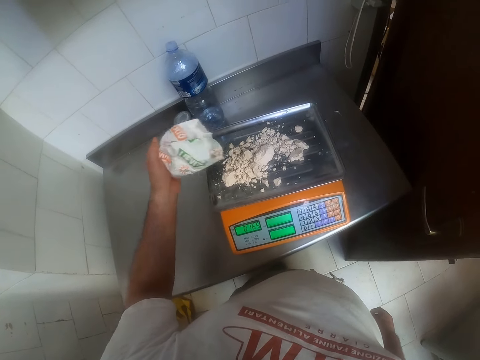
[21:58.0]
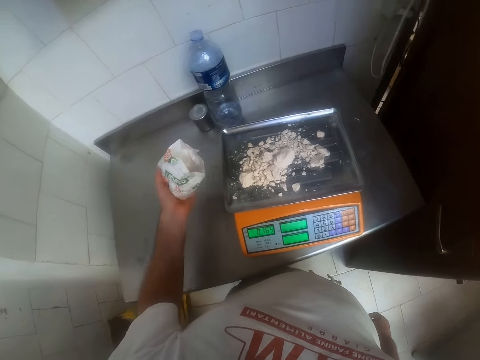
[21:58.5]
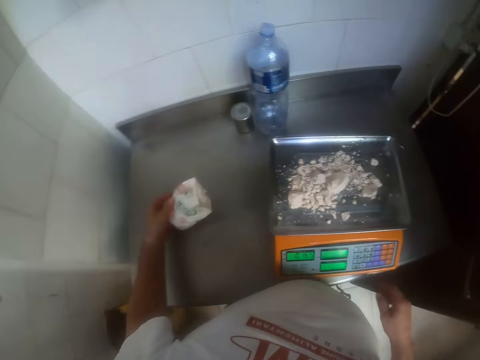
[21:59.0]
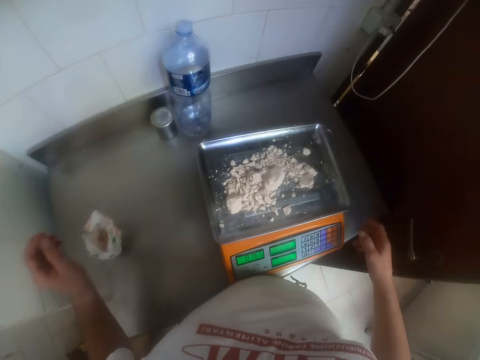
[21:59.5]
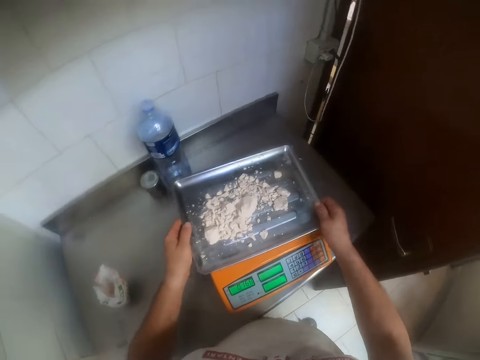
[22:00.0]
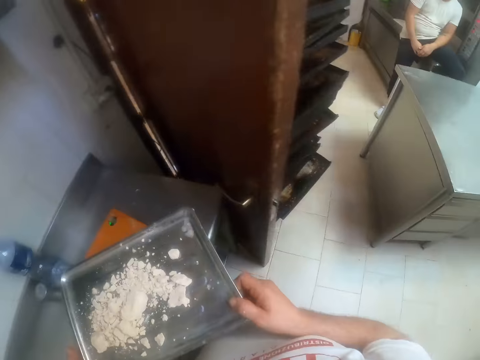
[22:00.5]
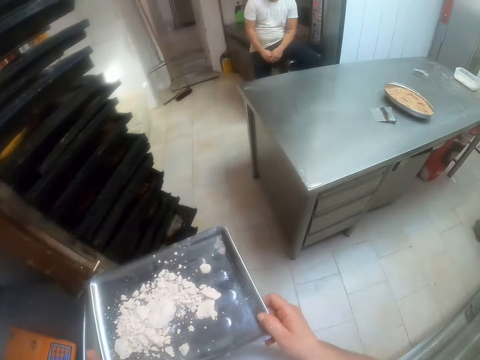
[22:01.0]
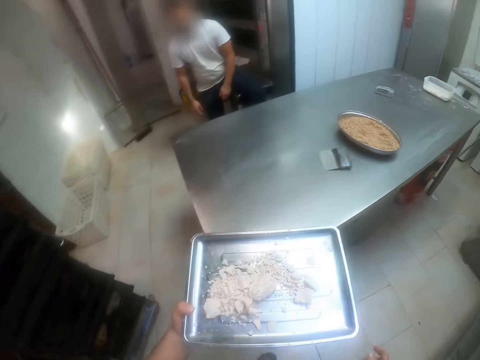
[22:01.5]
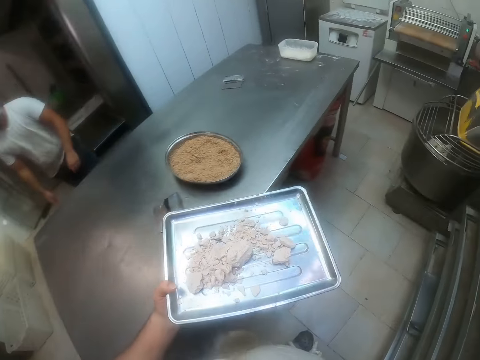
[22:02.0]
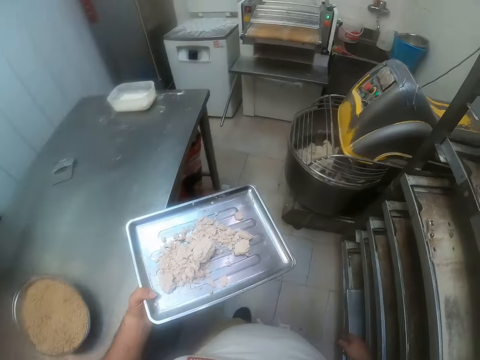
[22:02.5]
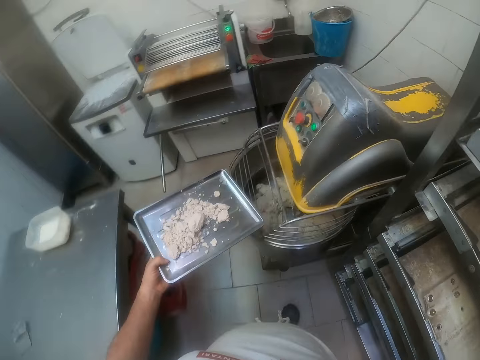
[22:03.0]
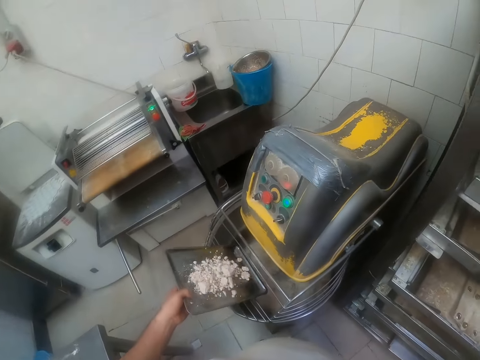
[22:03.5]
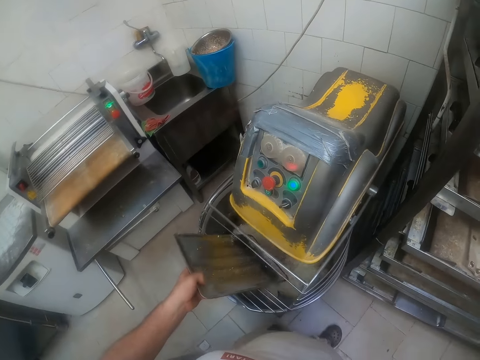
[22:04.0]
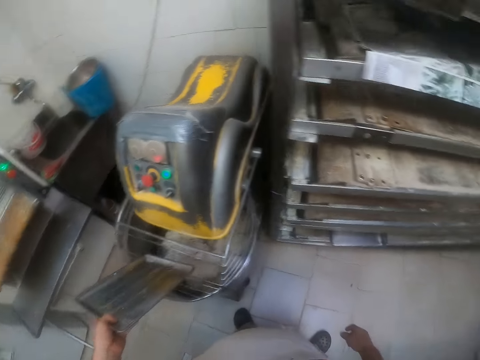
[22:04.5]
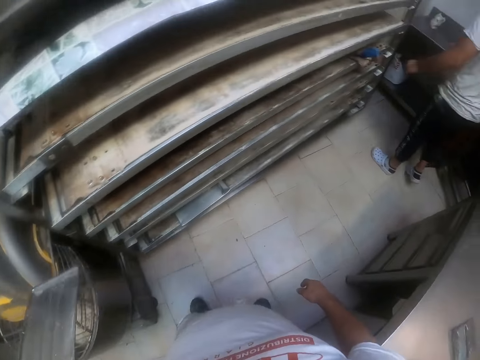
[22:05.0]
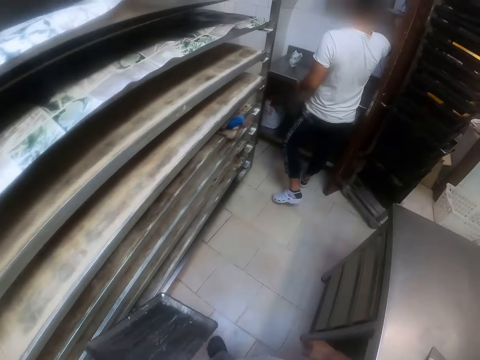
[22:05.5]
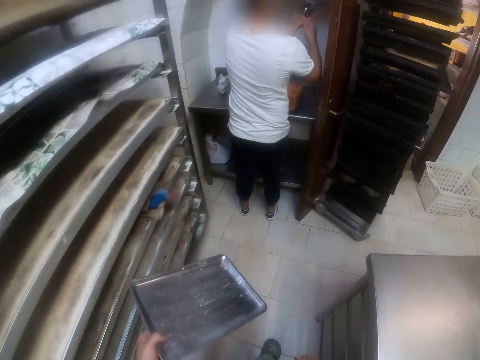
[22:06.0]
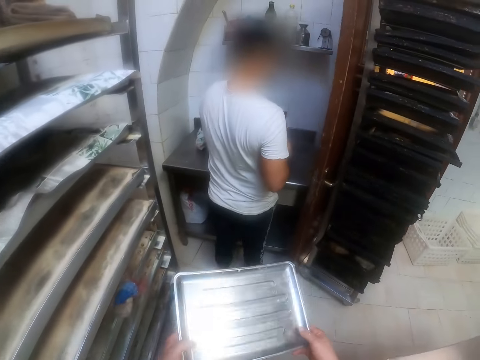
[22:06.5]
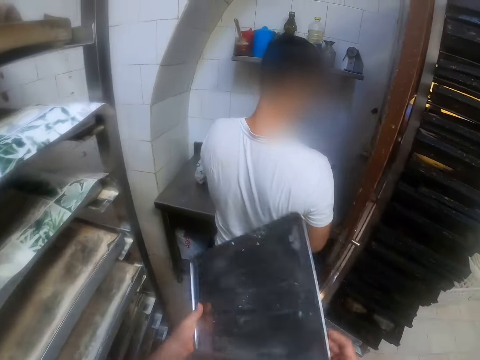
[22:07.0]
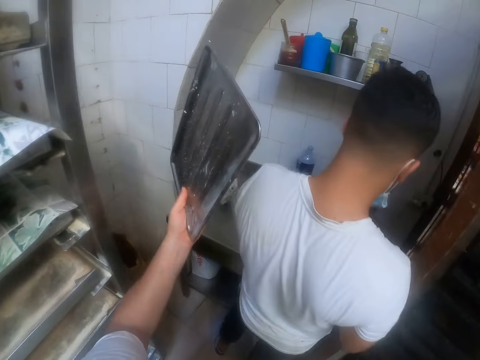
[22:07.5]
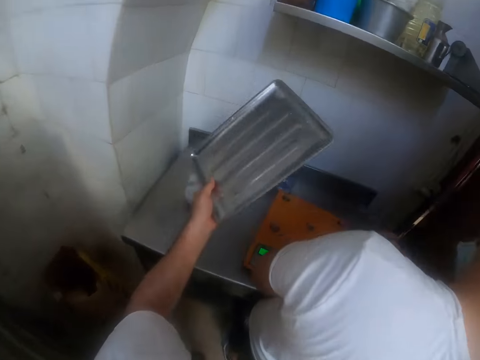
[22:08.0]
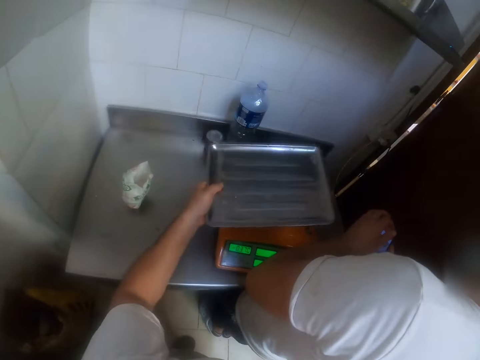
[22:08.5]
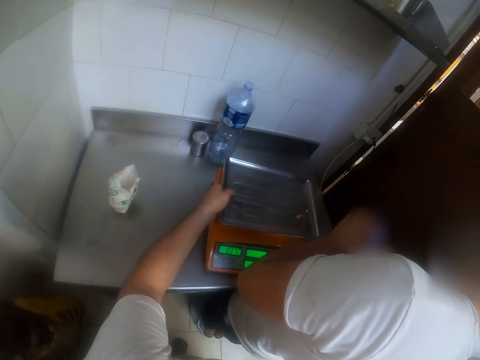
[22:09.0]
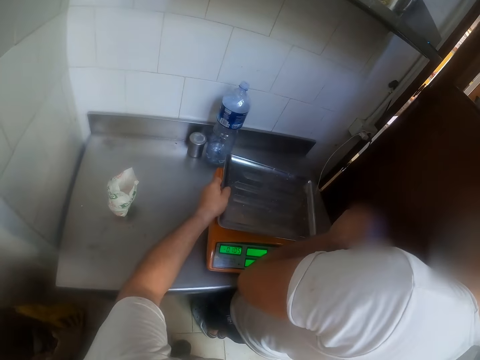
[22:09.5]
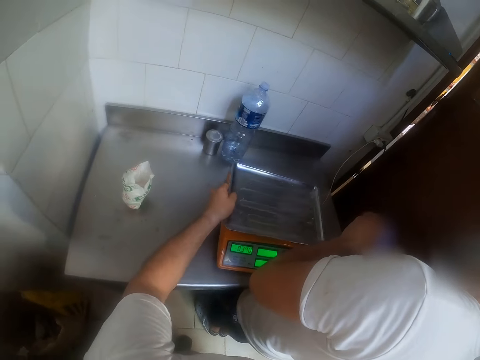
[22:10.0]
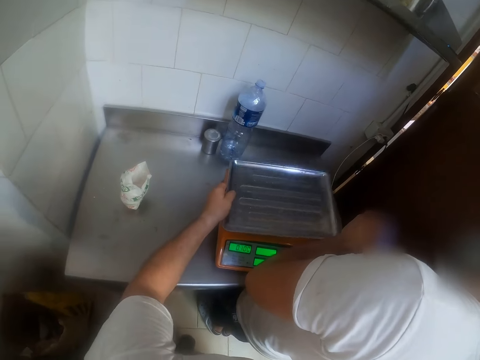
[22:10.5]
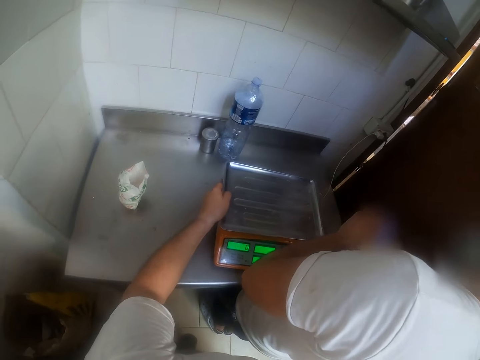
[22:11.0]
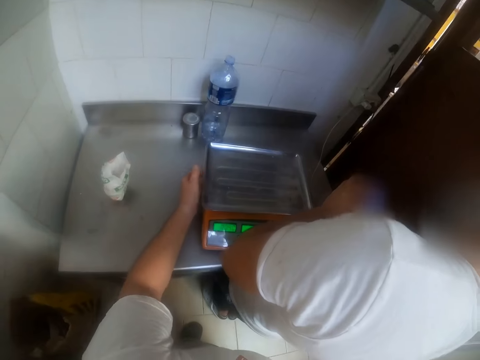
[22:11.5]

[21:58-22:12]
The camera wearer drops the pack of yeast or packet of dough in his left hand on the countertop. He carries the tray of yeast from the weighing scale with both hands. He pours the yeast on the tray in a dough kneading machine. He takes the tray. He drops the tray in his left hand on the weighing scale.

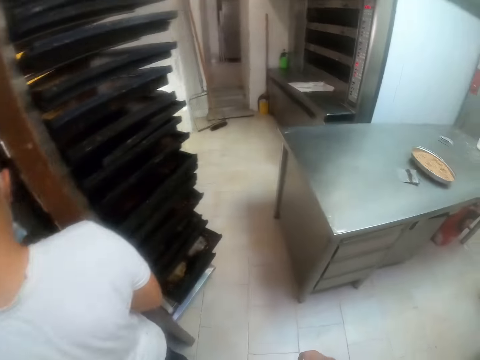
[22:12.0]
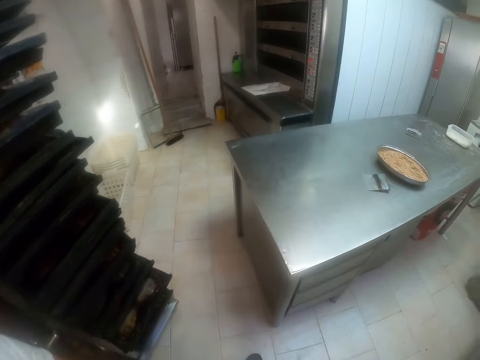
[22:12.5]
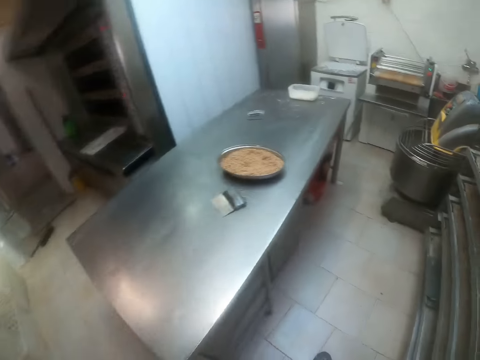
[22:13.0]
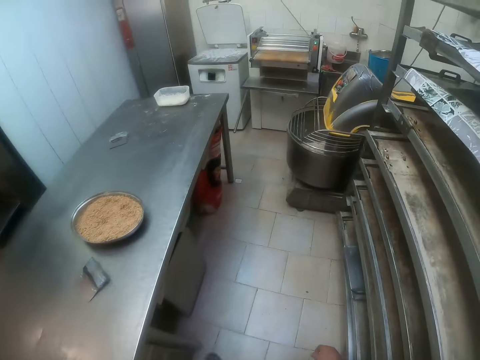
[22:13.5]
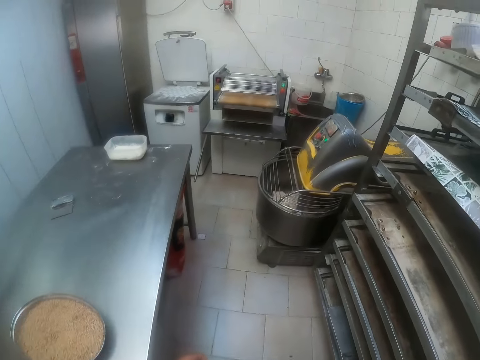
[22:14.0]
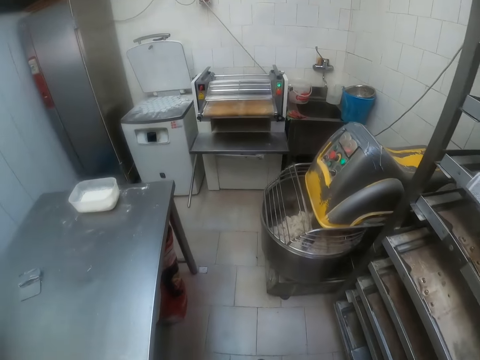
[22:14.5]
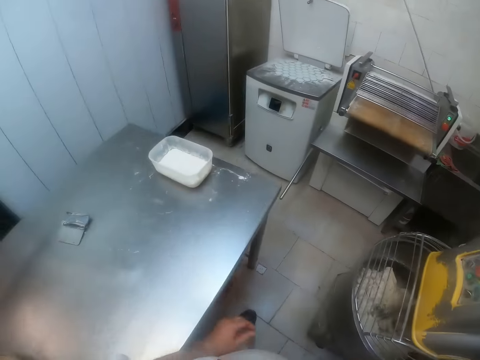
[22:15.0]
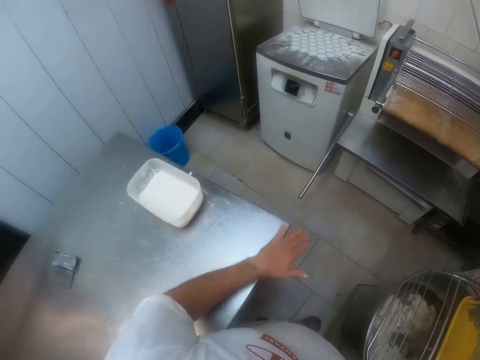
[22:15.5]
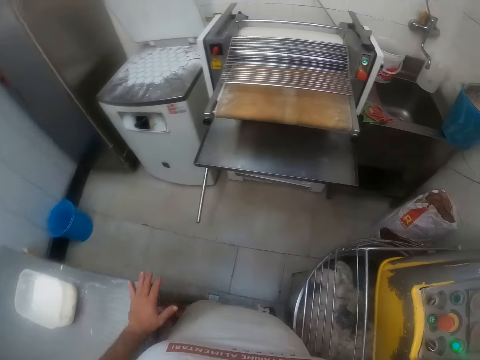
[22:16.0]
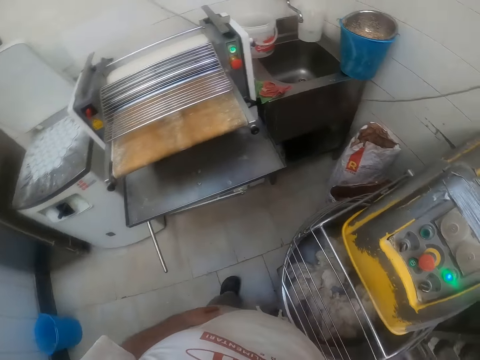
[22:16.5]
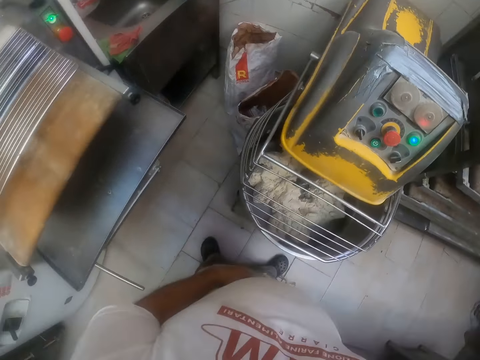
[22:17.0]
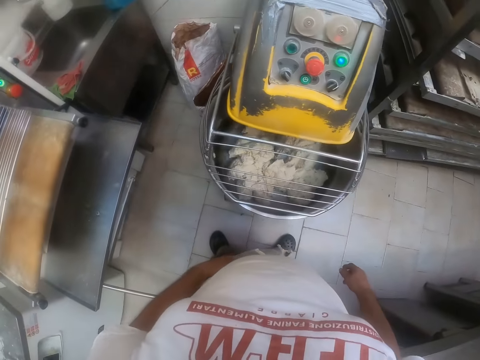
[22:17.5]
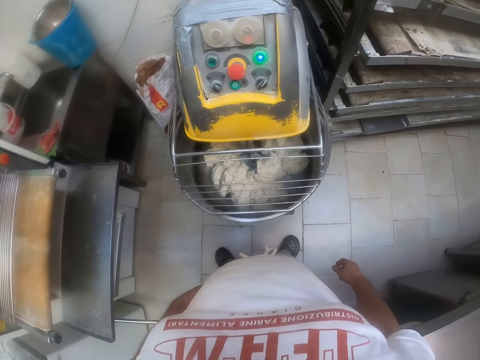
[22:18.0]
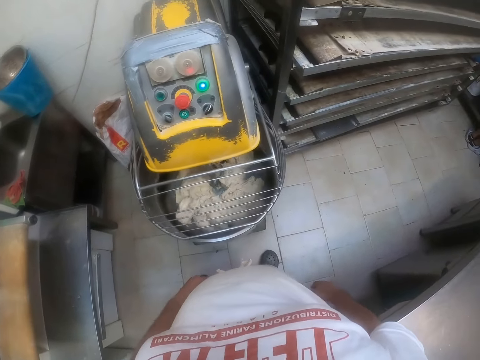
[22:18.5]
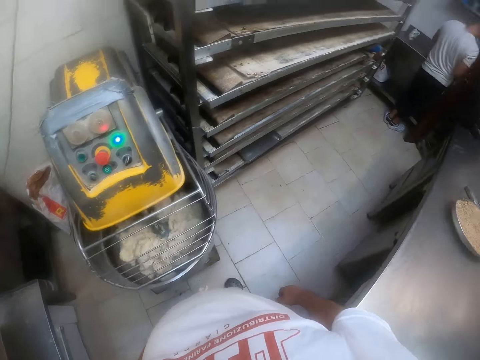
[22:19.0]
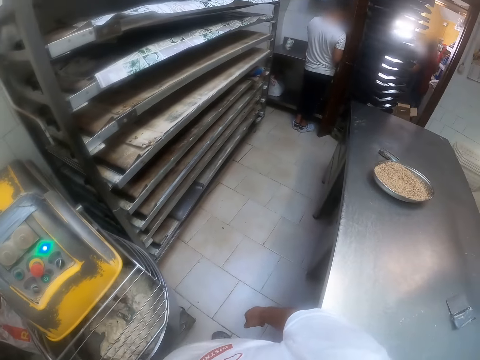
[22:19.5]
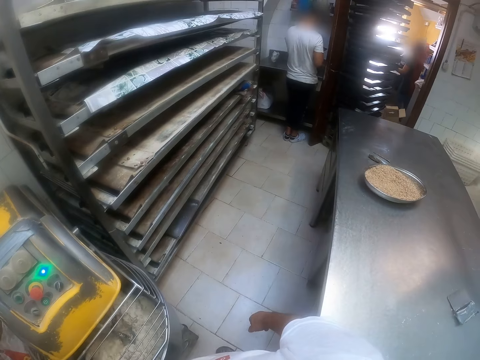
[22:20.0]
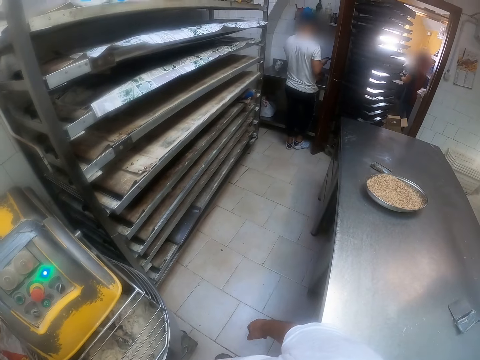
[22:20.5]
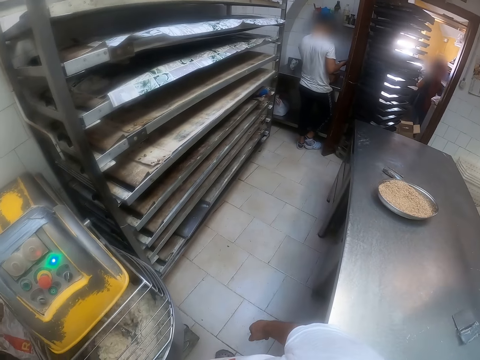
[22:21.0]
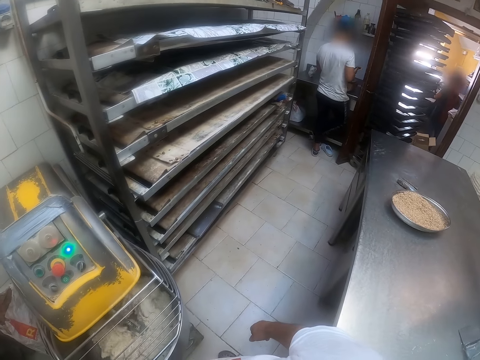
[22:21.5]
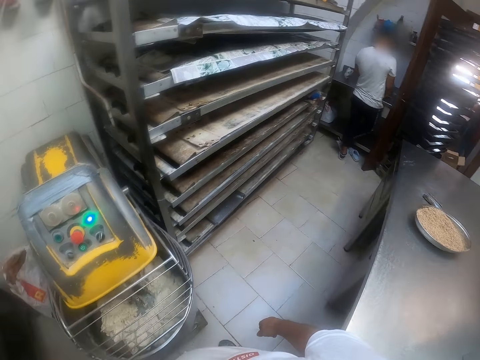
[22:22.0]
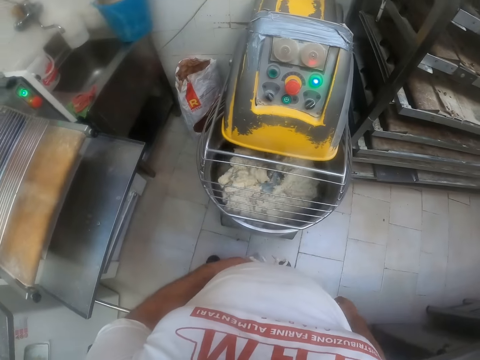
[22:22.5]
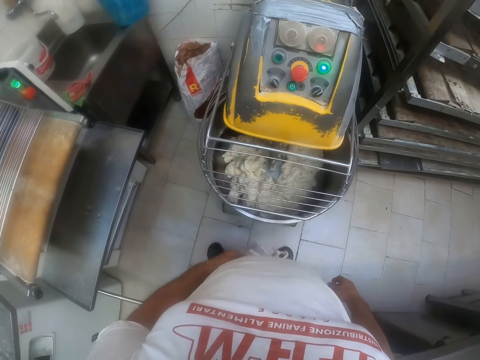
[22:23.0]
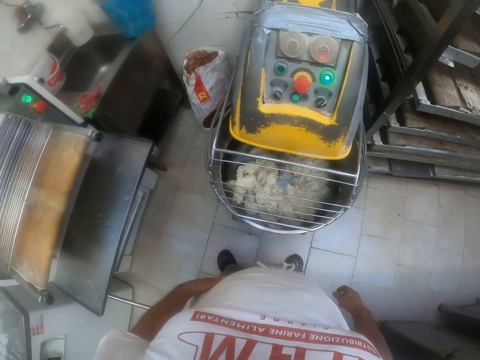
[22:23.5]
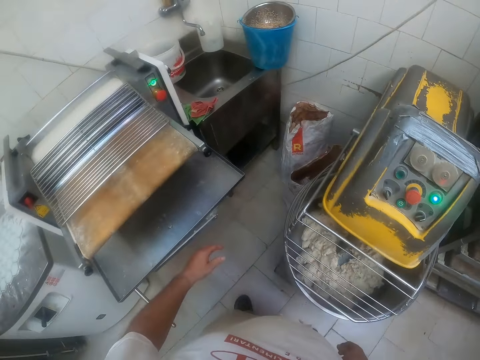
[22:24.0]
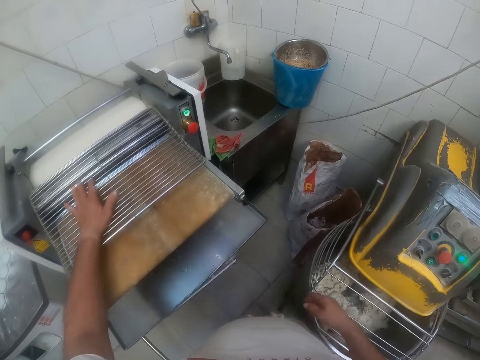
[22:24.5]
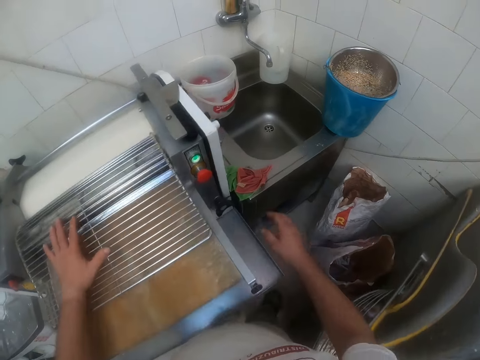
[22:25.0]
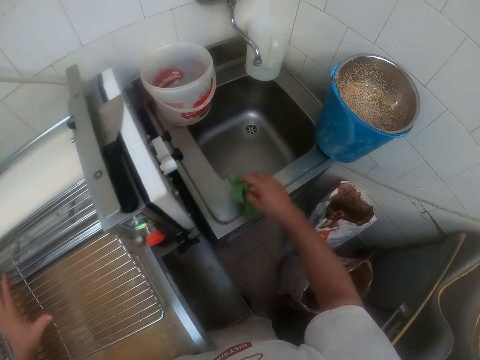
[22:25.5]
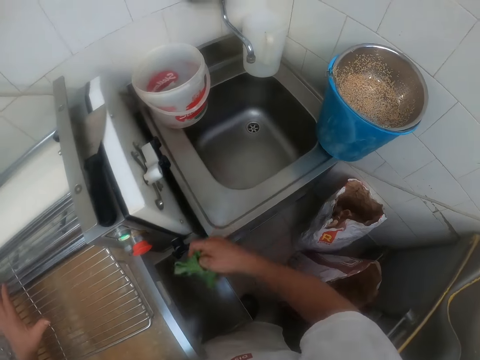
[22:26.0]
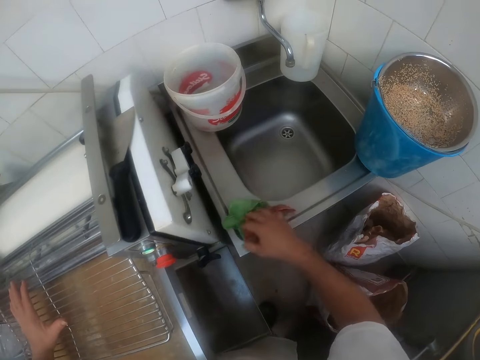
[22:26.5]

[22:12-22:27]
The camera wearer walks around the bakery. He sweeps a countertop with his left hand. He looks at the kneading machine. He places his left hand on a dough sheeter. He cleans a sink with a napkin in his right hand.
